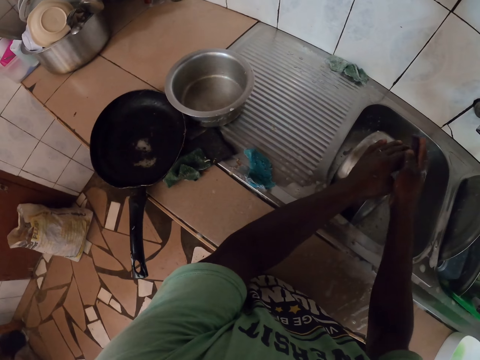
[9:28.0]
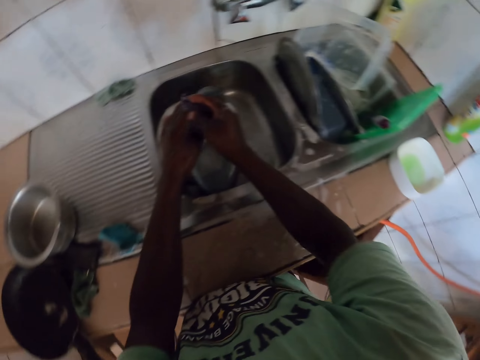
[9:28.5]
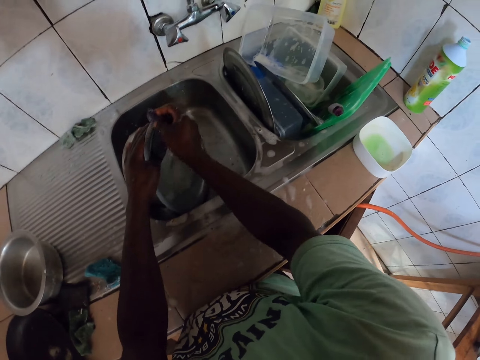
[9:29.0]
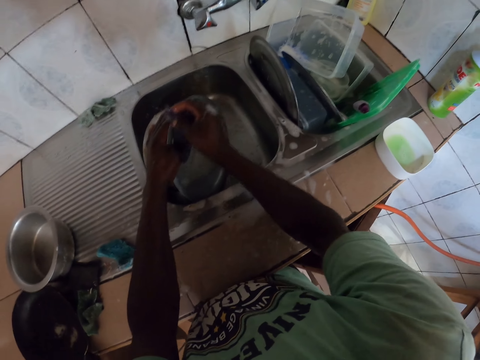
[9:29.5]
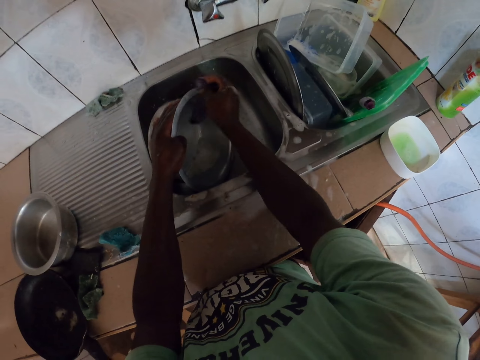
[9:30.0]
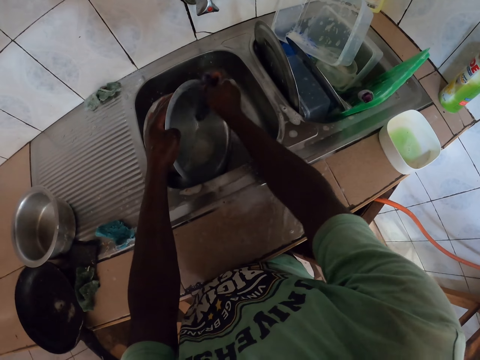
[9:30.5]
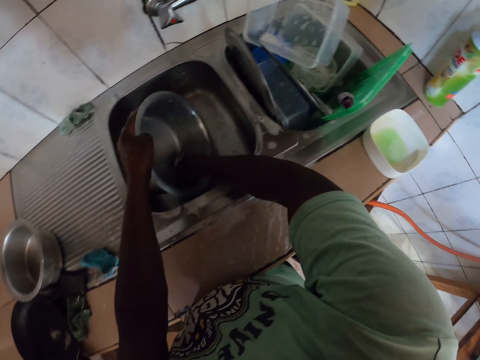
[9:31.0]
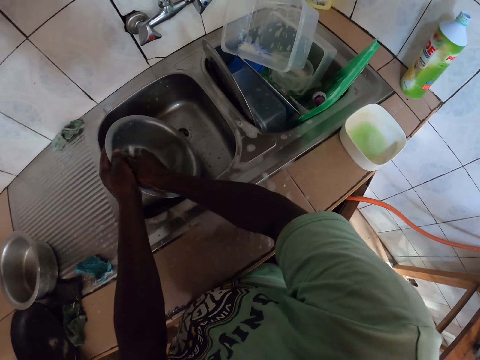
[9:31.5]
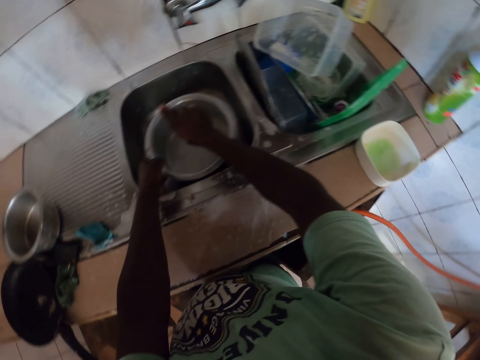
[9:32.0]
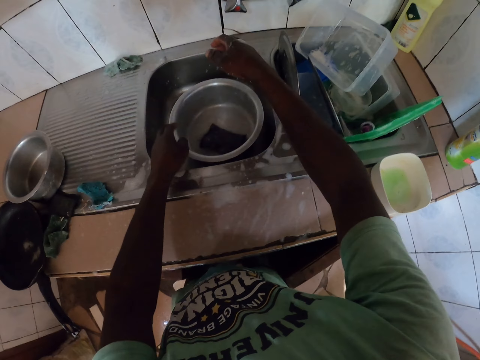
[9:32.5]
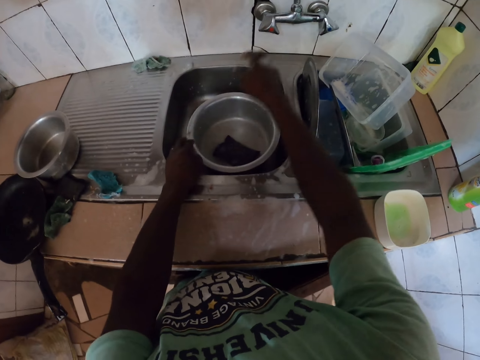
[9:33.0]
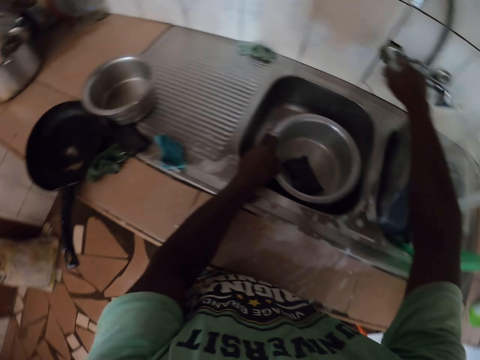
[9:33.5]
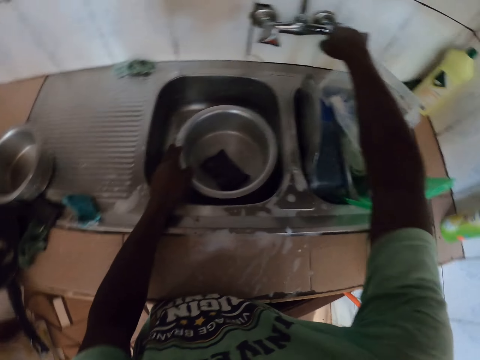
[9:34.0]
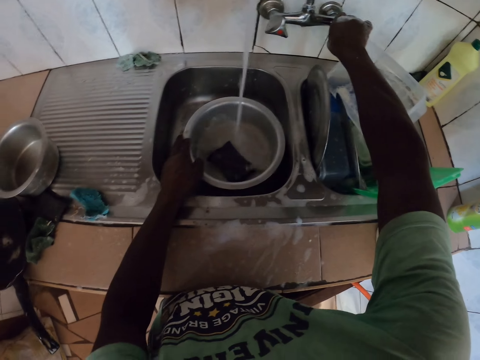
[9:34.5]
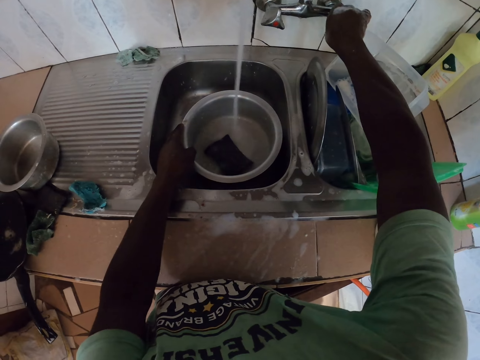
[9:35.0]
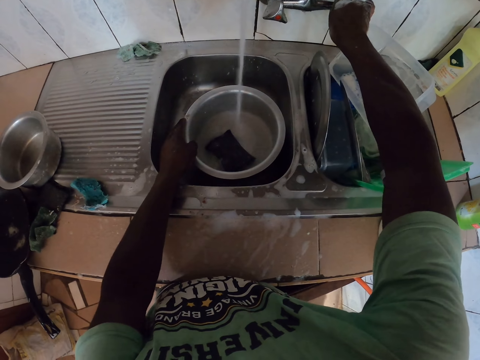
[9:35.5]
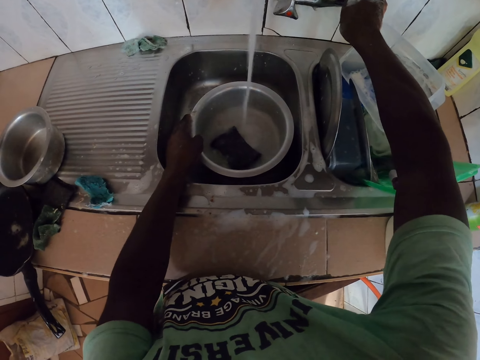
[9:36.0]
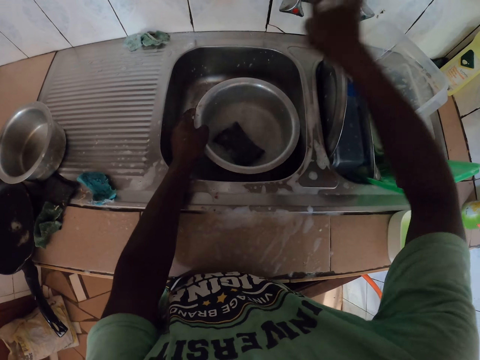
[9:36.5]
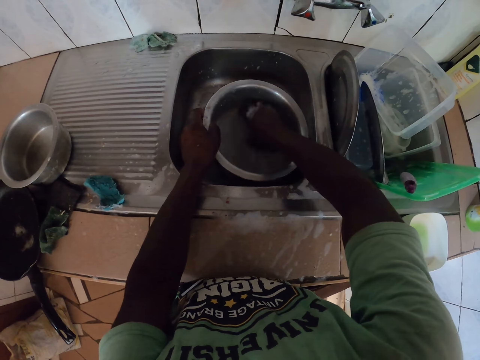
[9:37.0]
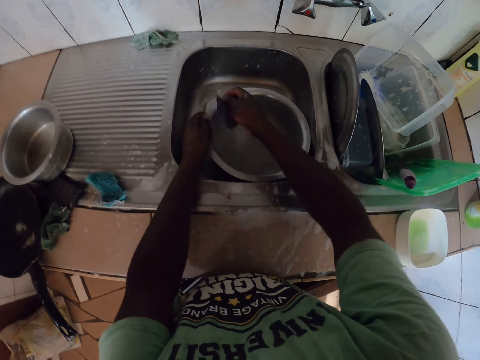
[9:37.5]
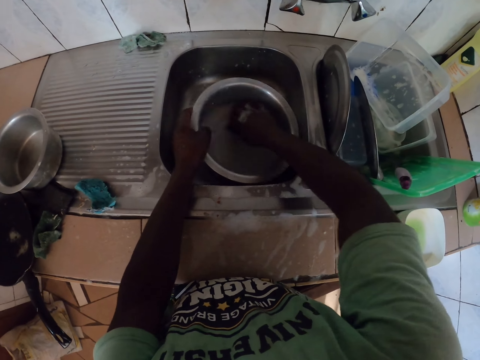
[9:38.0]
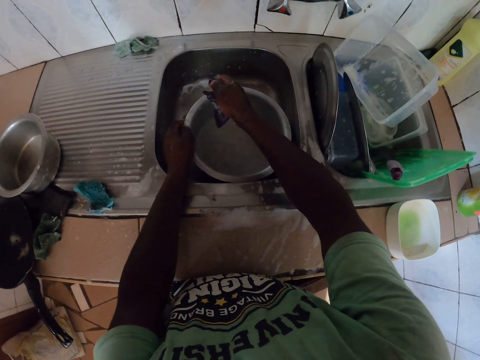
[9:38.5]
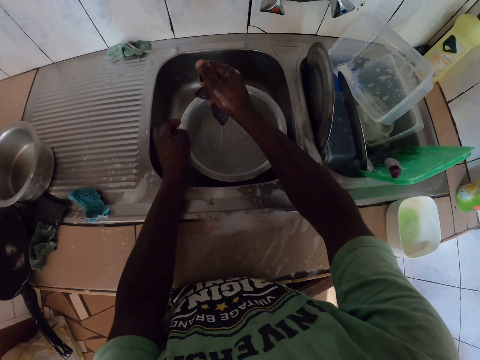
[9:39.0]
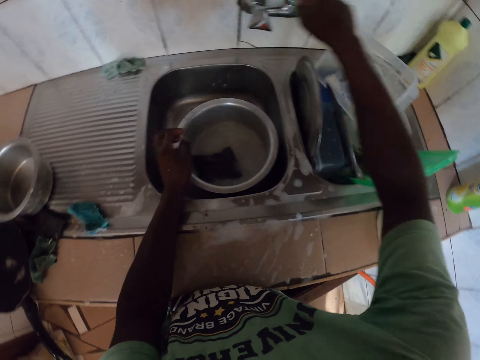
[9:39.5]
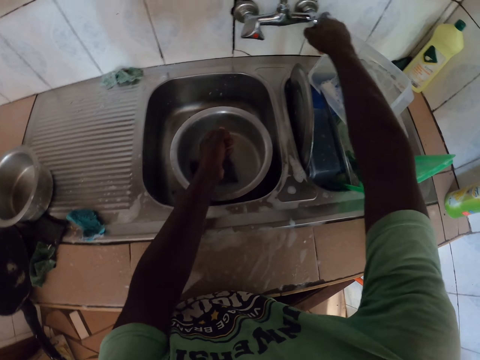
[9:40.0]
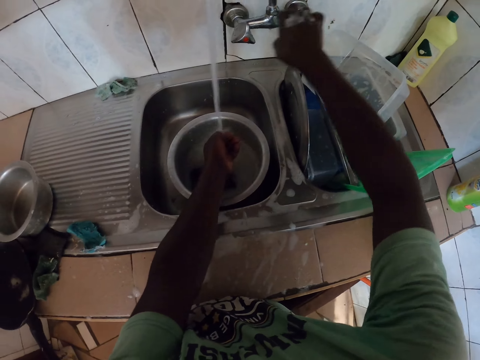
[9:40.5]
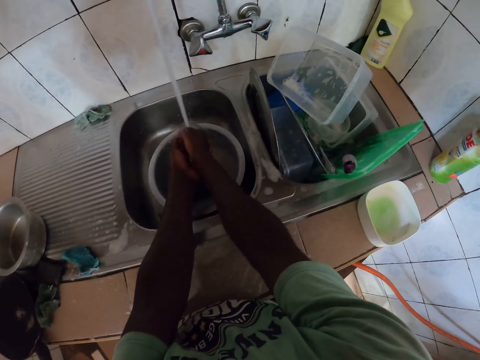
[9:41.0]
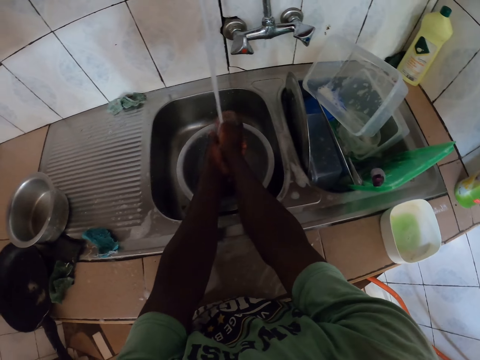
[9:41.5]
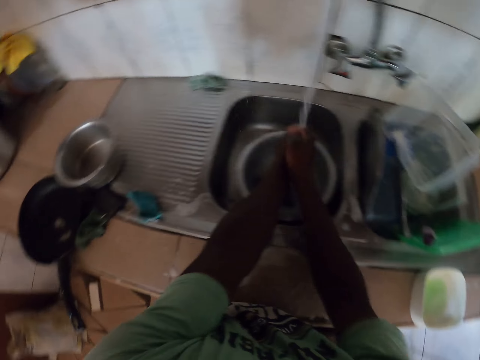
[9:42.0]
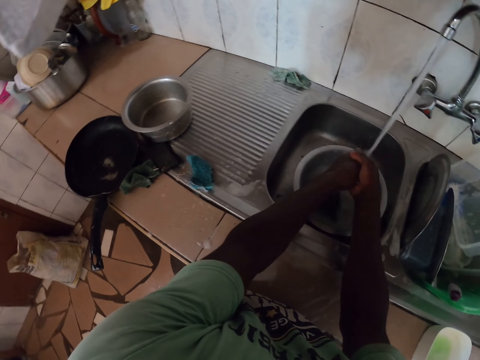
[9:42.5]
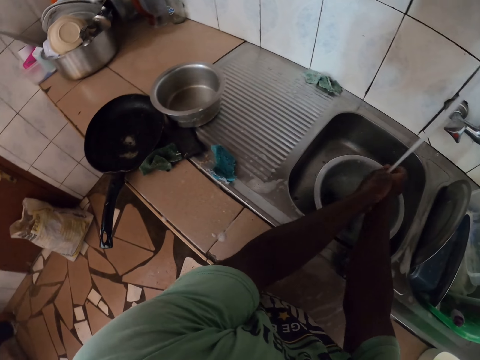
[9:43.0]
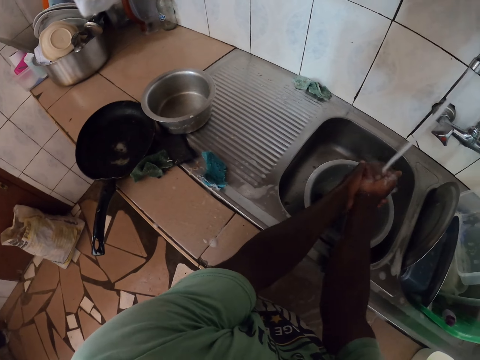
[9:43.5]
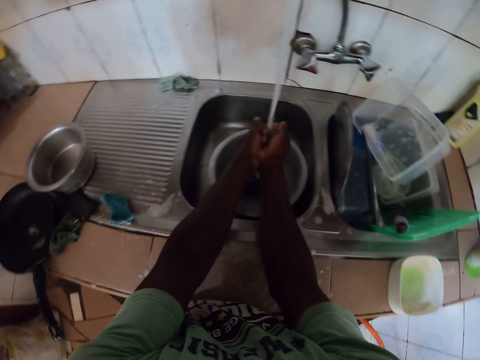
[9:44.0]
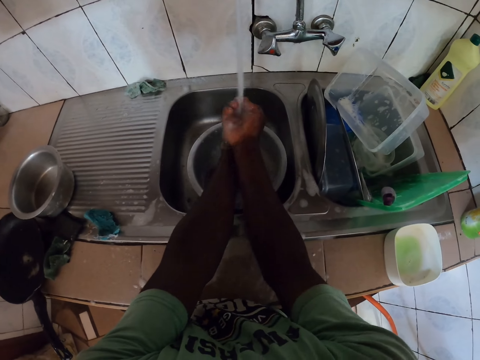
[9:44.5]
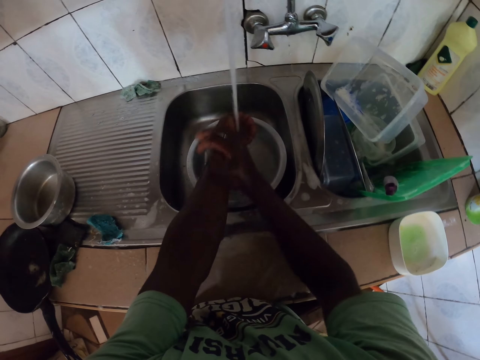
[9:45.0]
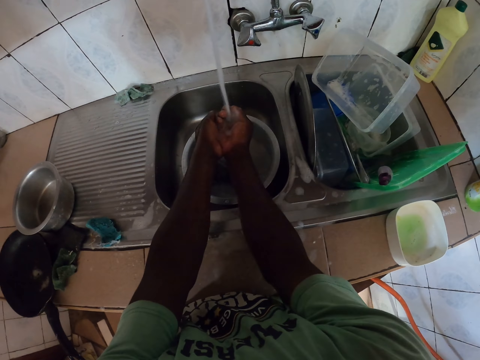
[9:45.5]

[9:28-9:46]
The camera wearer opens the tap. She holds the tap. She washes the sufuria. She opens the tap. She holds the tap. She cleans her hands.

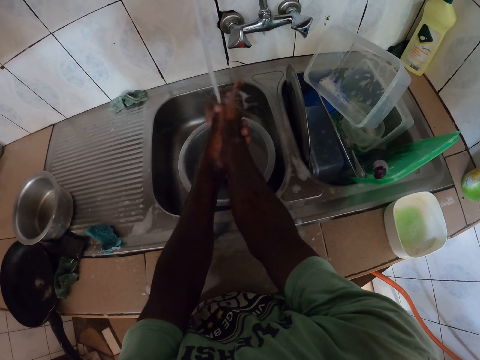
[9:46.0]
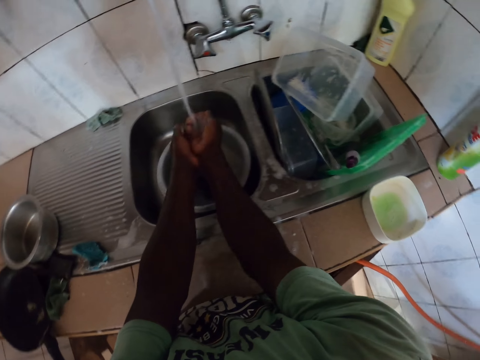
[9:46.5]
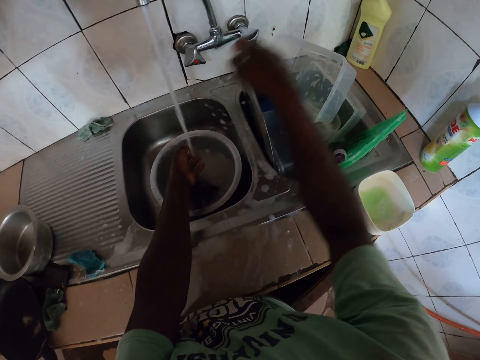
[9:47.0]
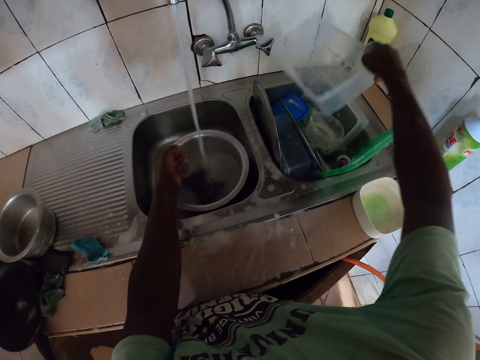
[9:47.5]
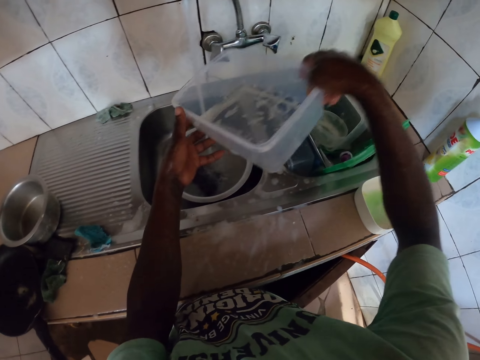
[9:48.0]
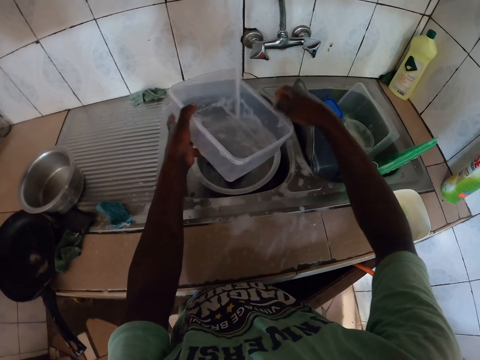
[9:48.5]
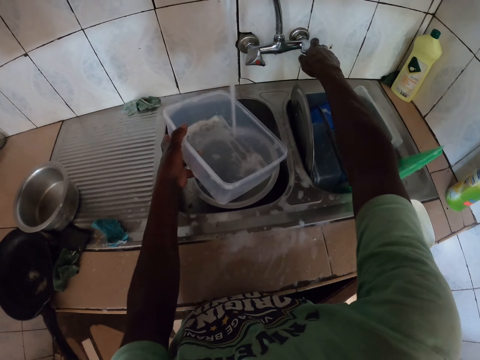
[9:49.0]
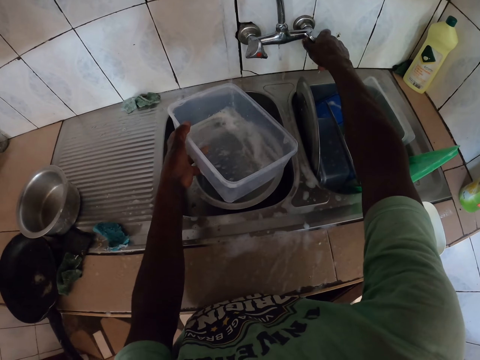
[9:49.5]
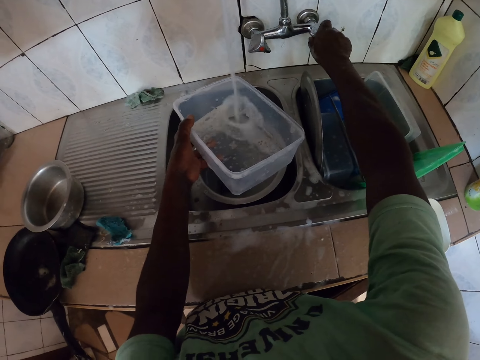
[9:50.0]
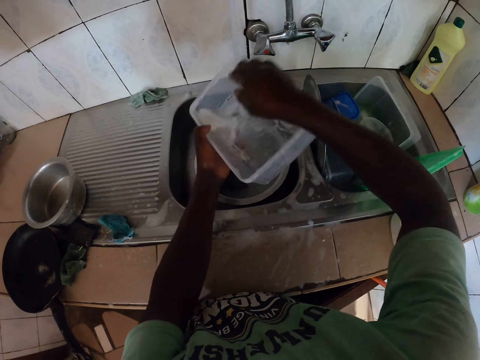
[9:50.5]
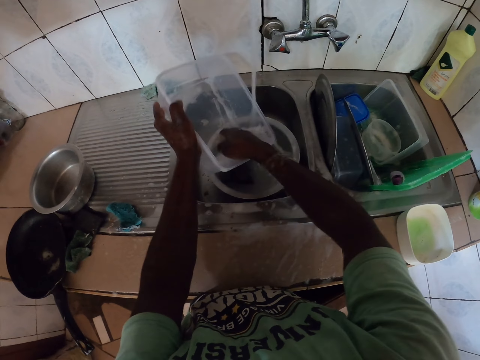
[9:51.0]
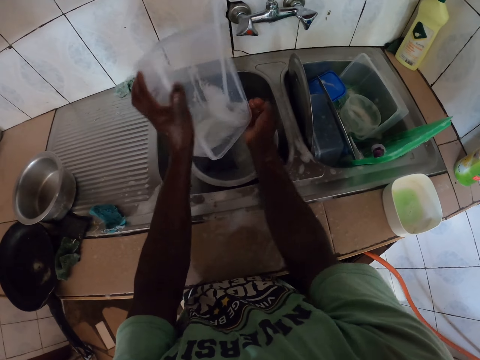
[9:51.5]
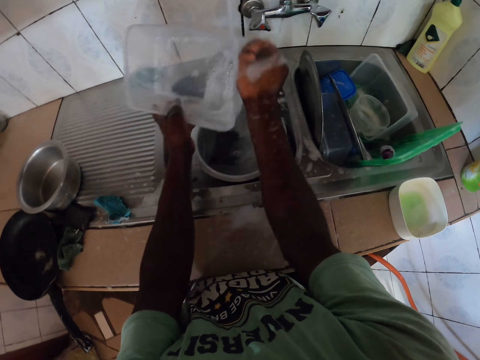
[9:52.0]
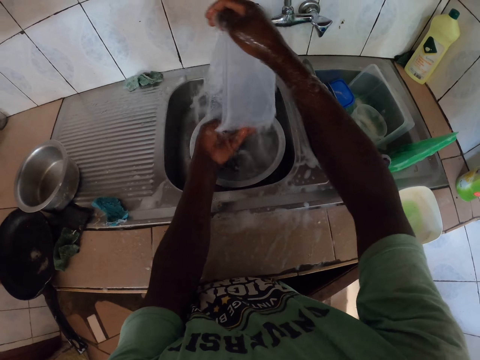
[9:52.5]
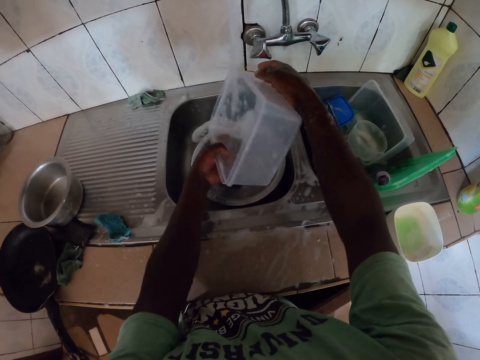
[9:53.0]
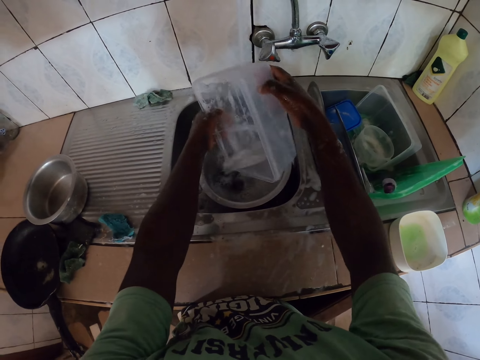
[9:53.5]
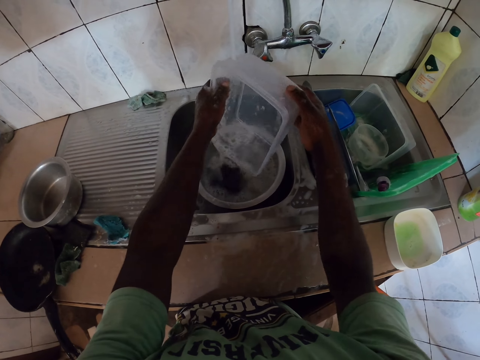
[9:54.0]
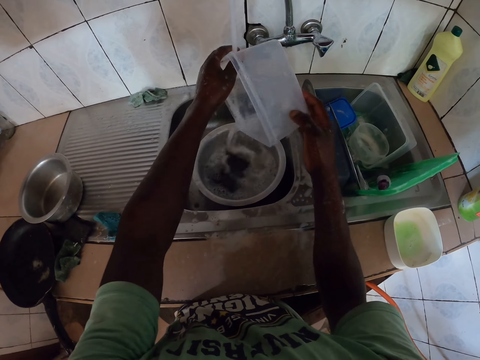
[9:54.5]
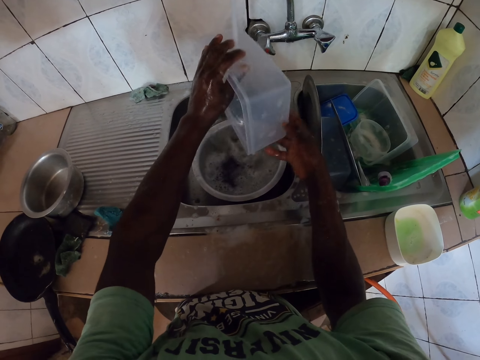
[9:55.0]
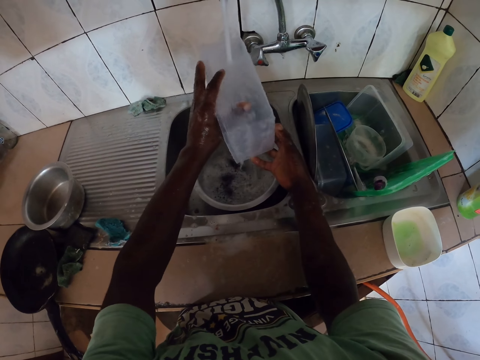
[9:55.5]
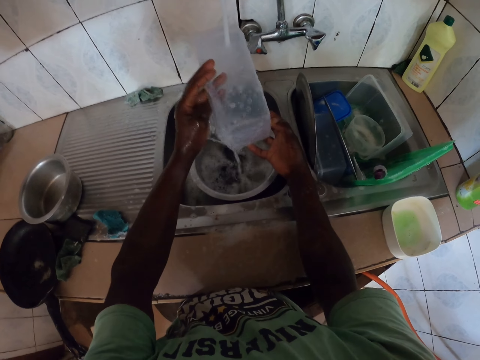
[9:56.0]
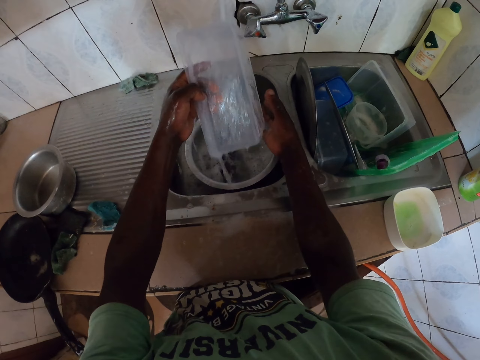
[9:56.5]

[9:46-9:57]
The camera wearer holds a plastic dish. They pick a tin. They pour water on the dish. They close the tap. They wash the dish.
